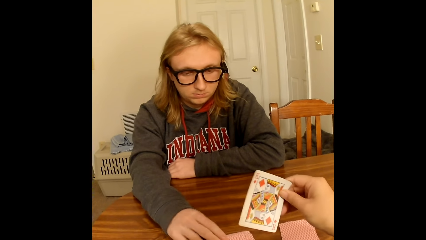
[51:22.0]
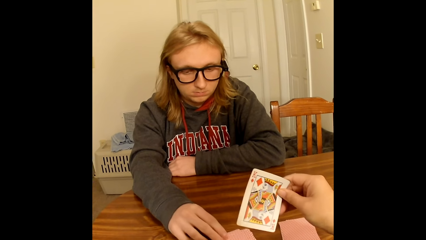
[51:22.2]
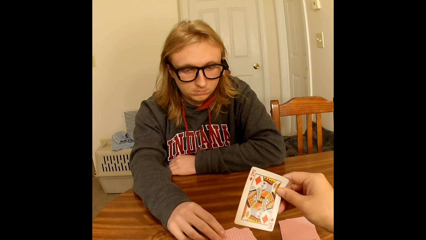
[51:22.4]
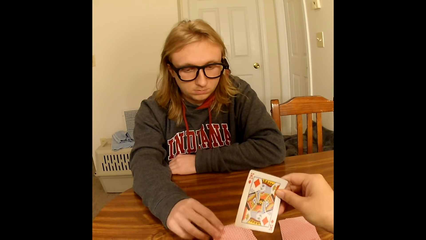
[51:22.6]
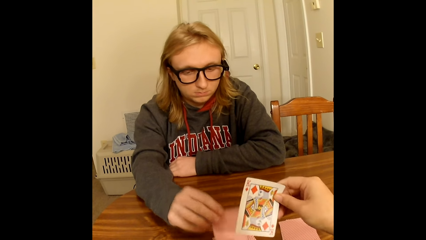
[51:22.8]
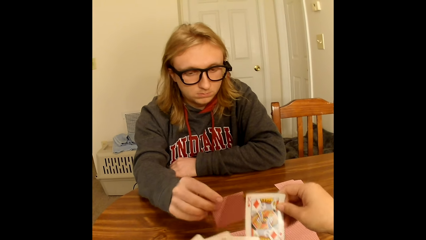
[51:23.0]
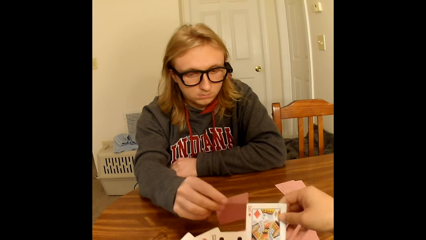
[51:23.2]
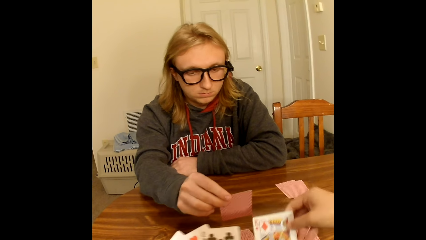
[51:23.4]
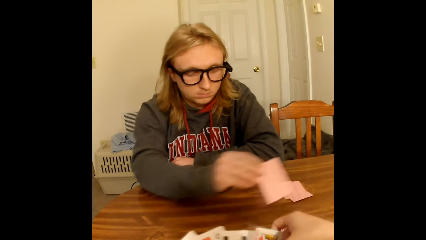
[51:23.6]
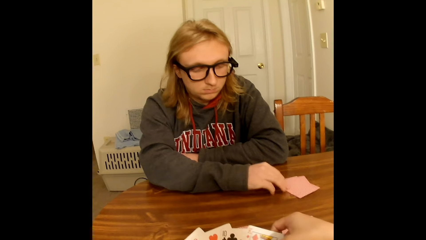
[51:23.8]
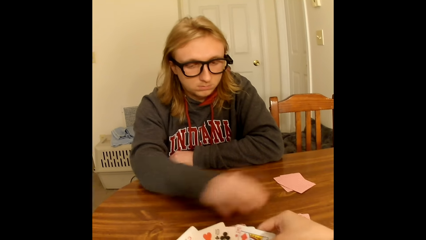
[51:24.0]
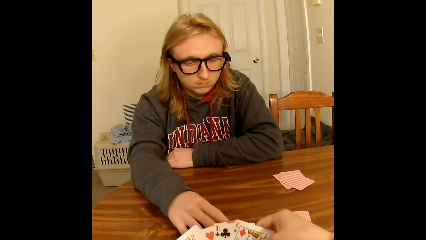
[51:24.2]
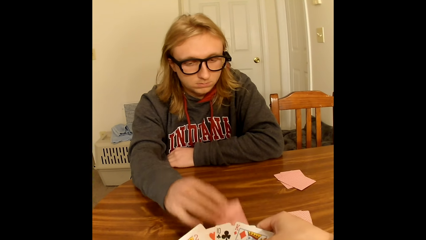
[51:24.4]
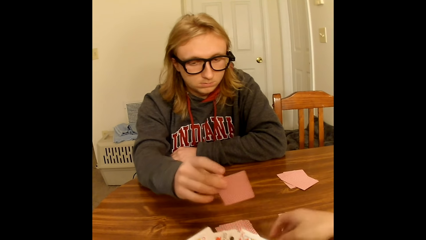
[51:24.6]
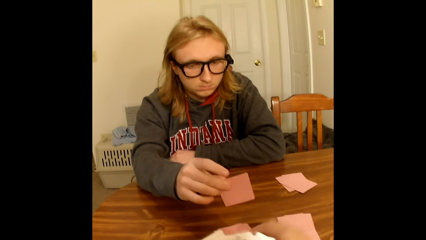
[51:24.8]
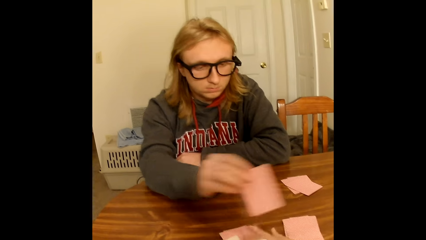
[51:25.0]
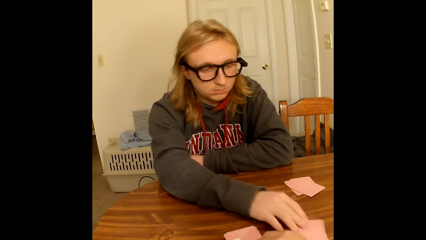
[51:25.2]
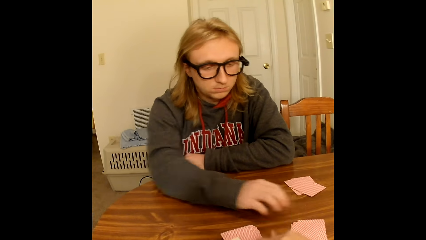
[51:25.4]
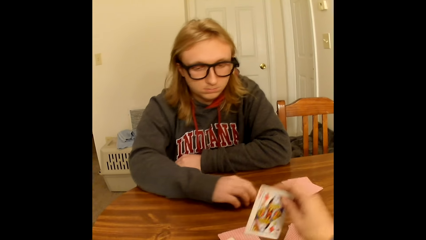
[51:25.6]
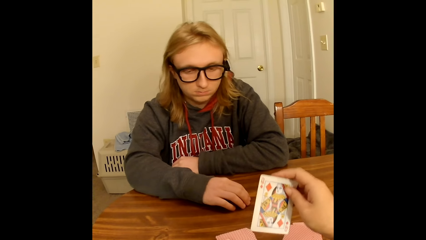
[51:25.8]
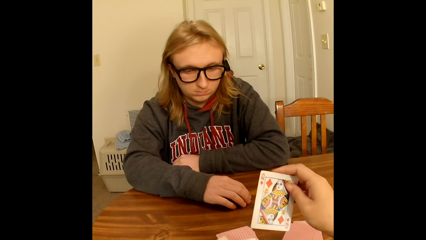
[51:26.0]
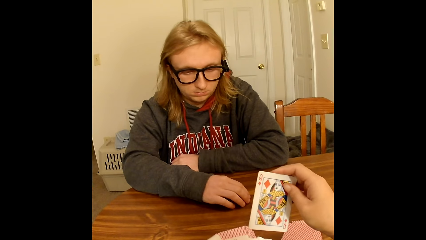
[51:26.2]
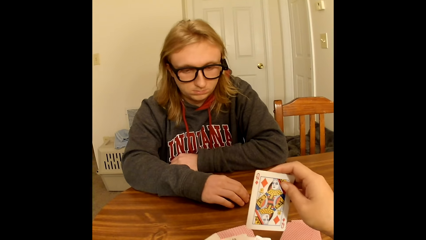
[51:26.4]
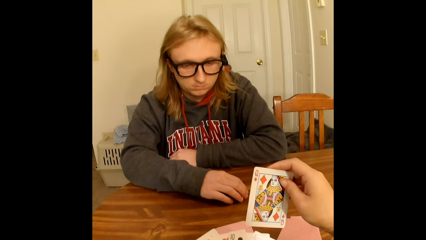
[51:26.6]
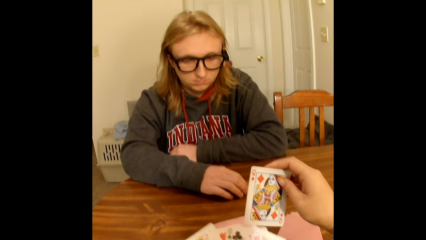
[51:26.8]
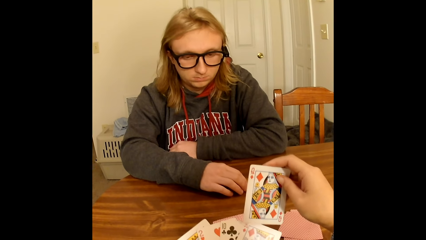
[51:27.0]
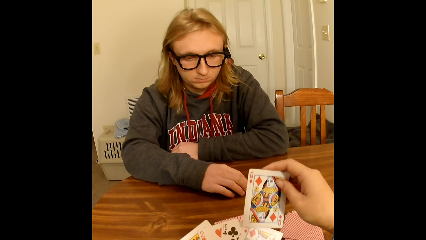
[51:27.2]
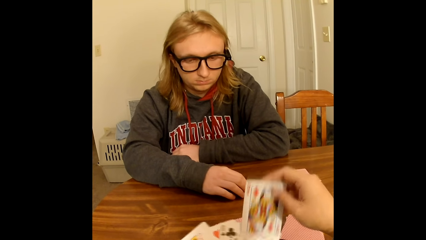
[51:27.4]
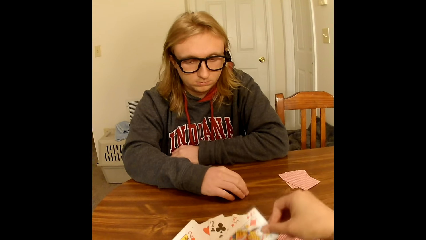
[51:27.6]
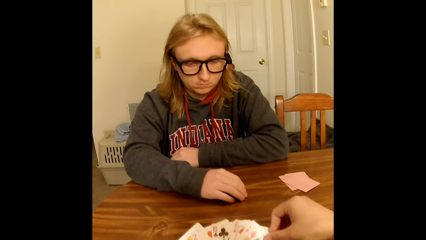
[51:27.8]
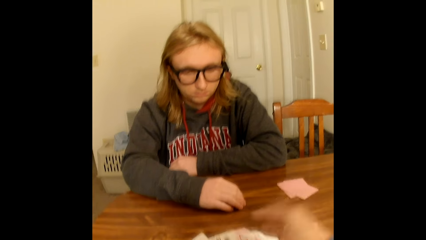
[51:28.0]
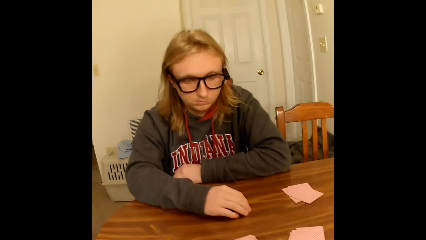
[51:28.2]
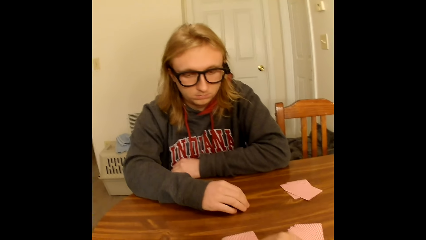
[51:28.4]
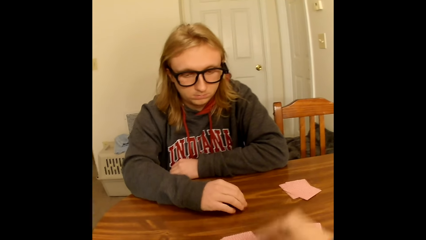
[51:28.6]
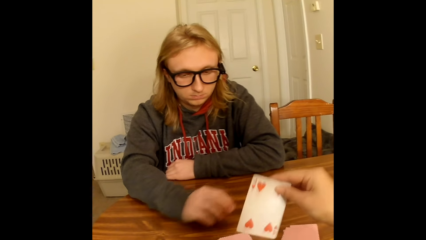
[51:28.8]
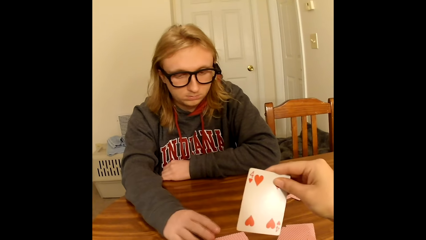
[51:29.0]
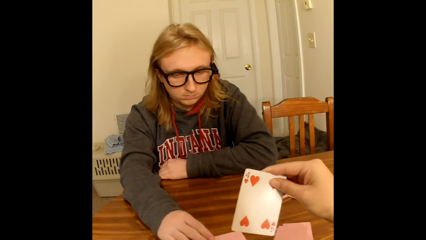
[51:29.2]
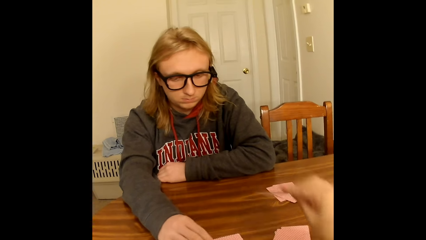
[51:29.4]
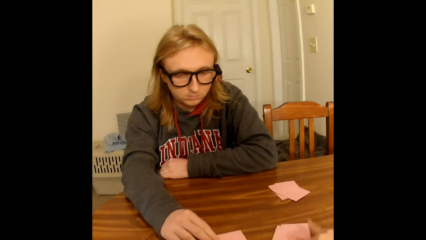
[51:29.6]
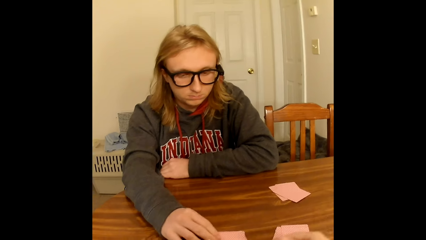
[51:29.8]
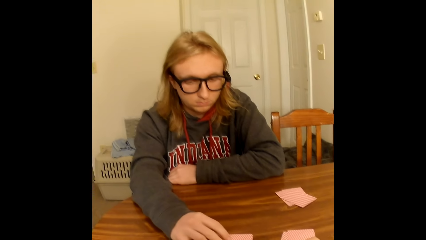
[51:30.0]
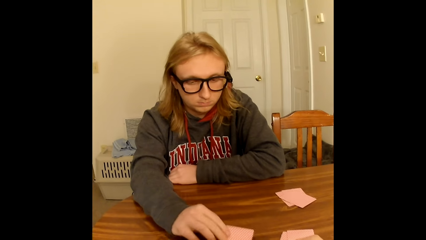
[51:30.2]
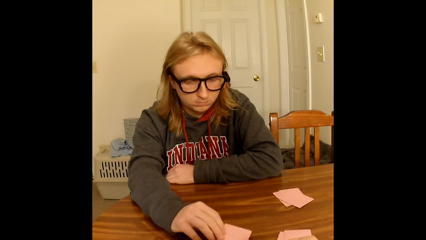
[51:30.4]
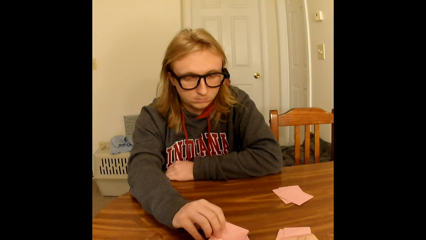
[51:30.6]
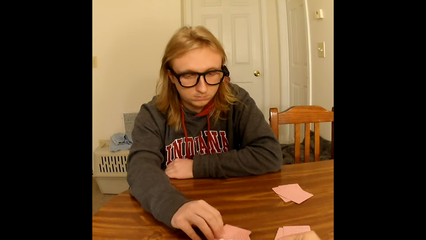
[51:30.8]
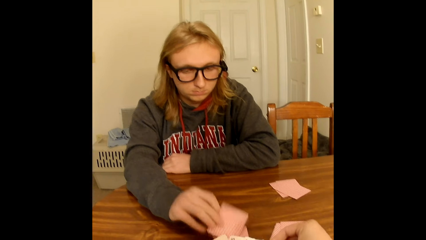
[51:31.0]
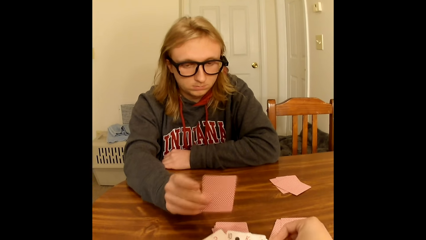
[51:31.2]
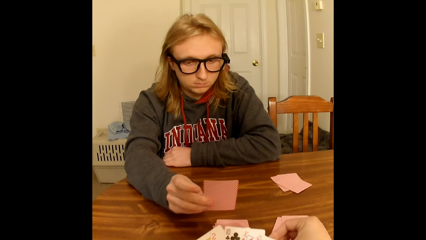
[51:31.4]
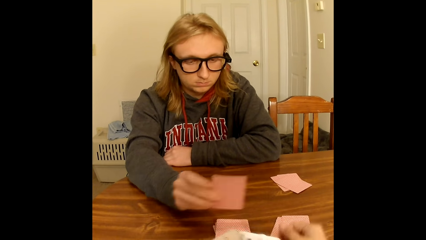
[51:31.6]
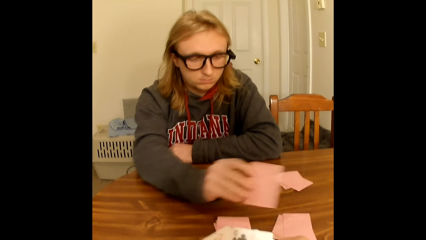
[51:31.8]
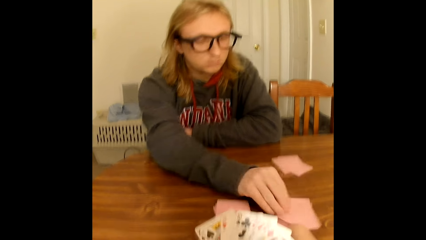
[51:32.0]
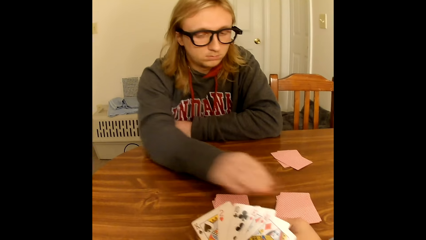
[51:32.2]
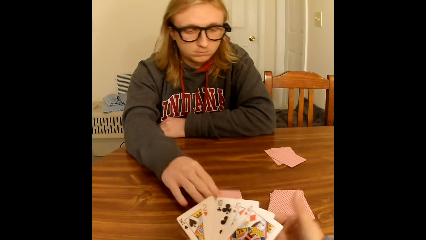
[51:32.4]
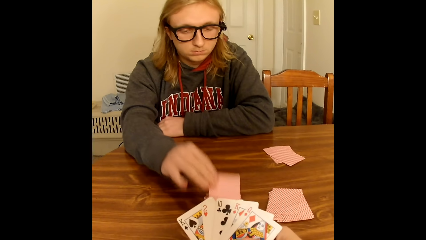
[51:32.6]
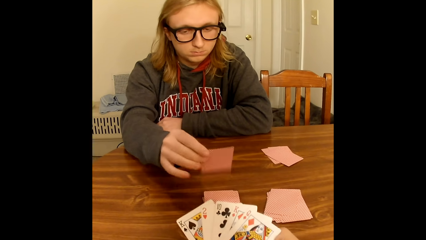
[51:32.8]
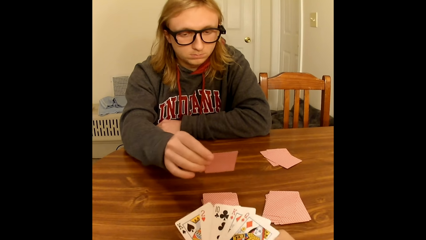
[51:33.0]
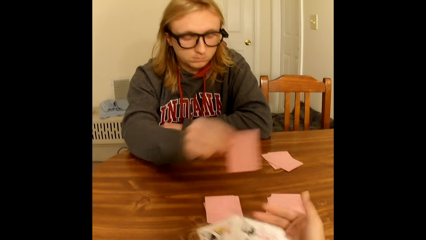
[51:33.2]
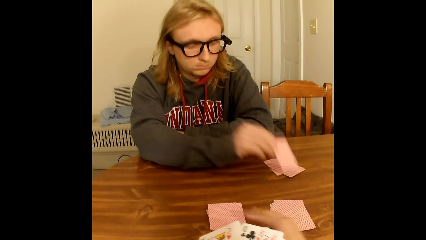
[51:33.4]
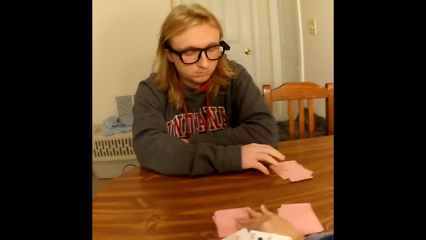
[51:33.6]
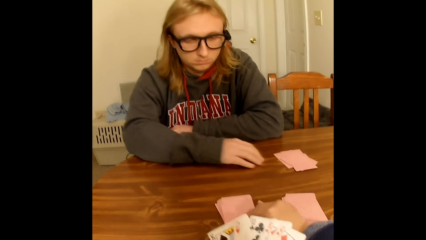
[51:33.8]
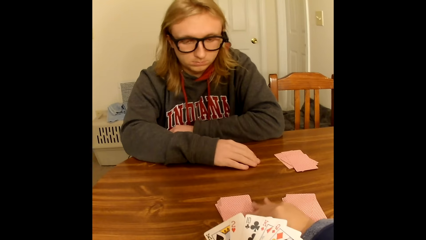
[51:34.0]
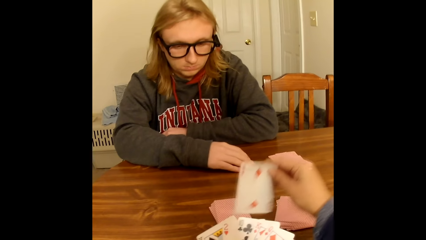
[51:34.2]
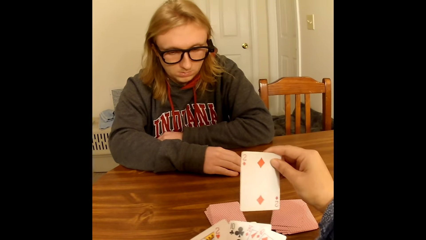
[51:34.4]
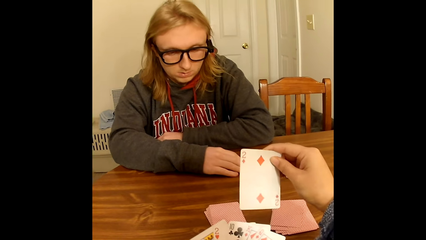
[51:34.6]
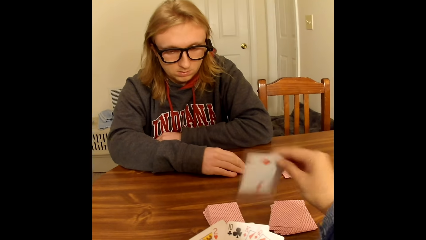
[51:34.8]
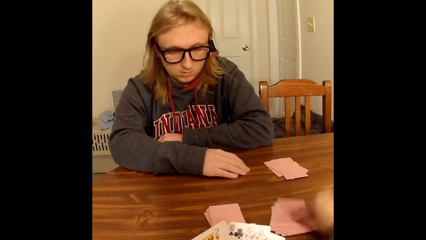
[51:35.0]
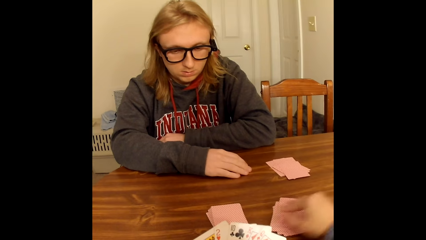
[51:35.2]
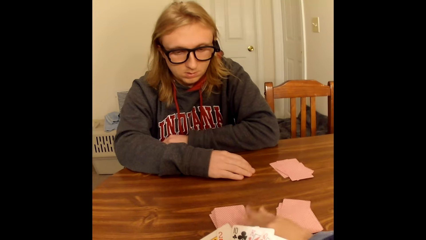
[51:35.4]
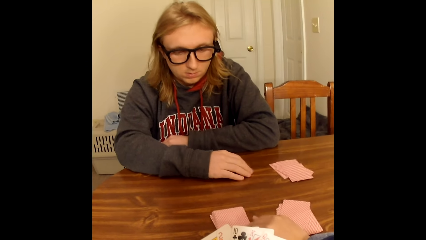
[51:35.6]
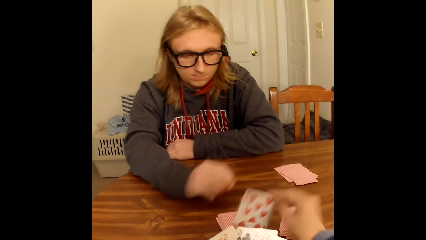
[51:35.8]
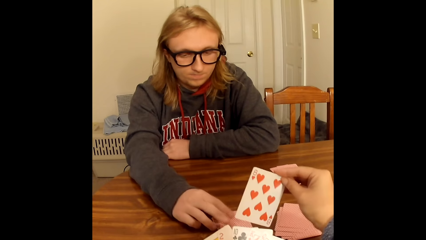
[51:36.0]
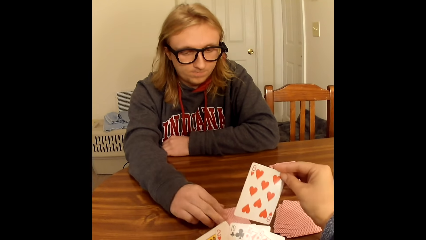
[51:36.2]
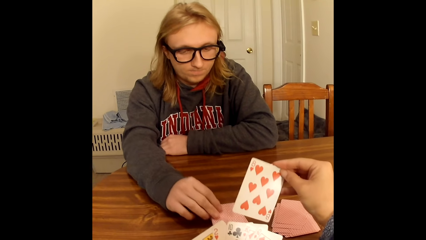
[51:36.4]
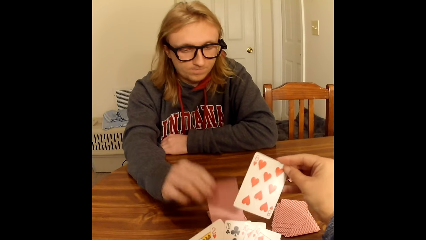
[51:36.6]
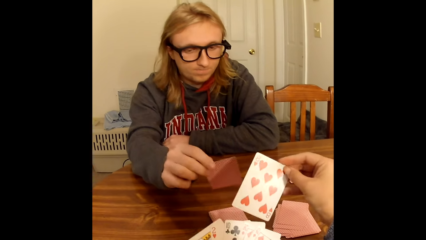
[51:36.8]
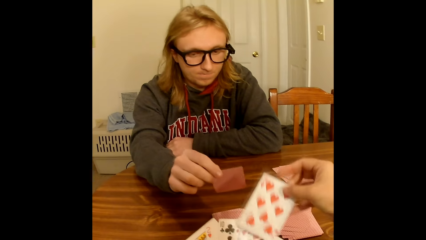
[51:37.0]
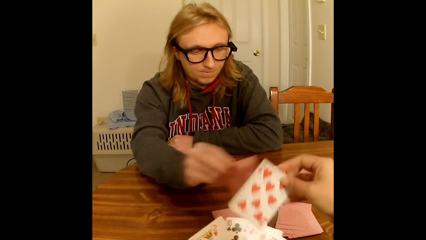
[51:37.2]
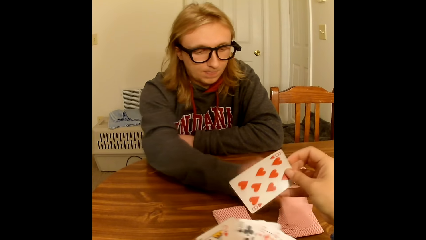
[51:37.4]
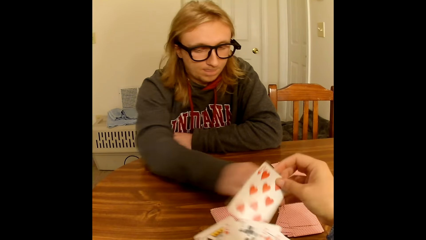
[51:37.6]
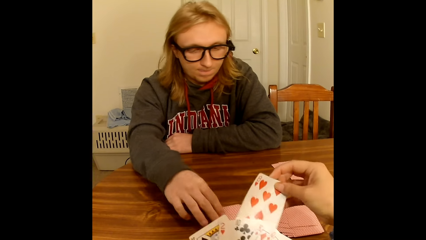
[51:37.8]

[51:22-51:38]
A man picks a card from the shuffled cards on the table with his right hand. The camera wearer passes the card face up in her right hand to her left hand. The man drops the card face down on the deck of cards on the table close to him with his right hand. The camera wearer spreads the cards in her left hand with her right hand. The man picks a card from the shuffled cards on the table with his right hand. The camera wearer removes her right hand from the cards in her left hand. She picks a card from the shuffled cards on the table with her right hand. The man drops the card face down on the deck of cards on the table close to the camera wearer with his right hand. The camera wearer passes the card face up in her right hand to the cards in her left hand. She picks a card from the shuffled cards on the table with her right hand. The man picks a card from the shuffled cards on the table with his right hand. The camera wearer drops the card face down on the deck of cards on the table close to her with her right hand. The man drops the card face down on the deck of cards on the table close to the camera wearer with his right hand. The man picks a card from the shuffled cards on the table with his right hand. The man drops the card face down on the deck of cards on the table close to him with his right hand. The camera wearer picks a card from the shuffled cards on the table with her right hand. The man touches the table with his right hand. The camera wearer drops the card face down on the deck of cards on the table close to her with her right hand. She picks a card from the shuffled cards on the table with her right hand. The man picks a card from the shuffled cards on the table with his right hand. The man drops the card face down on the deck of cards on the table close to the camera wearer with his right hand. The camera wearer passes the card face up in her right hand to the cards in her left hand.
